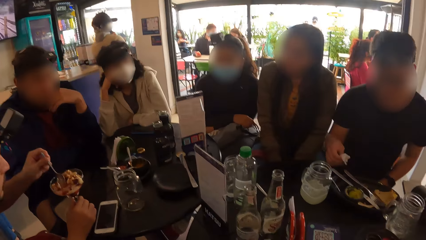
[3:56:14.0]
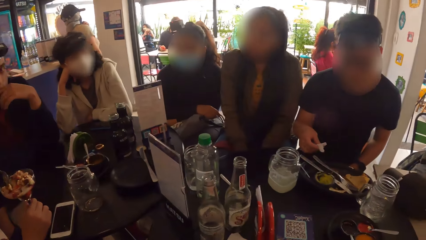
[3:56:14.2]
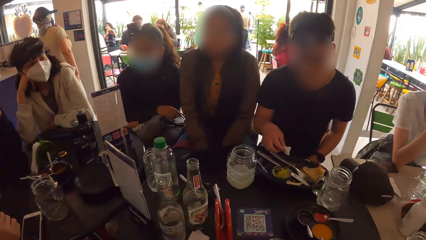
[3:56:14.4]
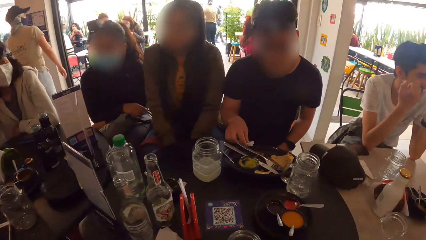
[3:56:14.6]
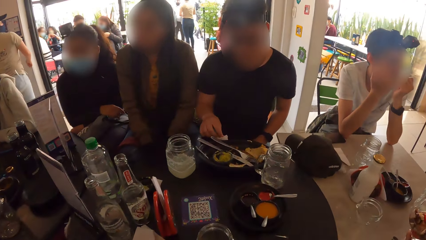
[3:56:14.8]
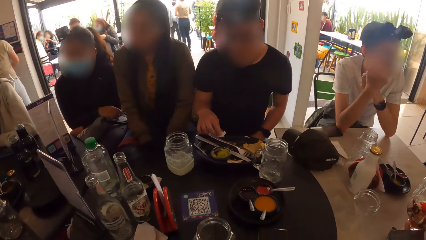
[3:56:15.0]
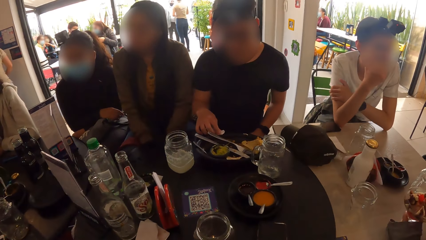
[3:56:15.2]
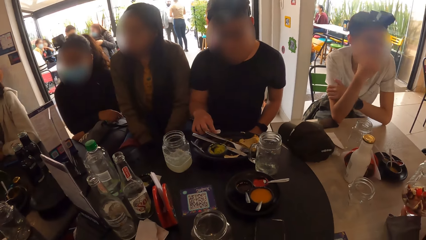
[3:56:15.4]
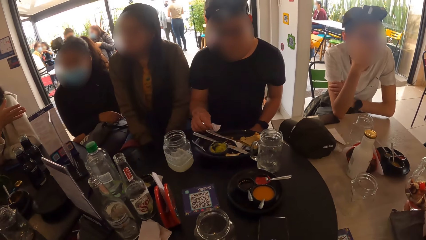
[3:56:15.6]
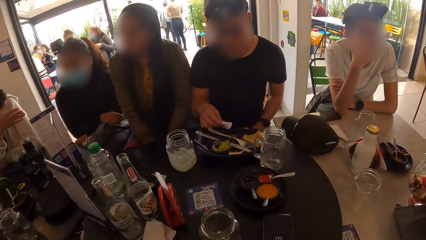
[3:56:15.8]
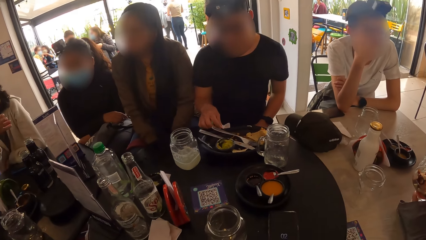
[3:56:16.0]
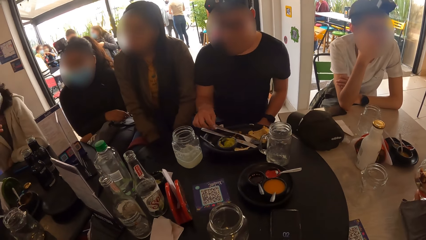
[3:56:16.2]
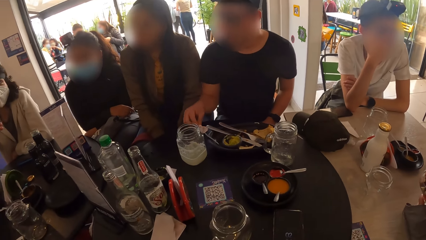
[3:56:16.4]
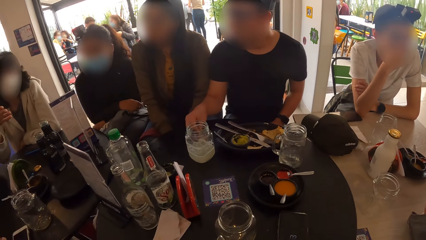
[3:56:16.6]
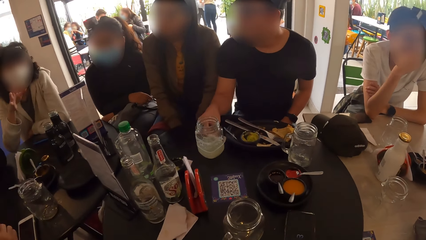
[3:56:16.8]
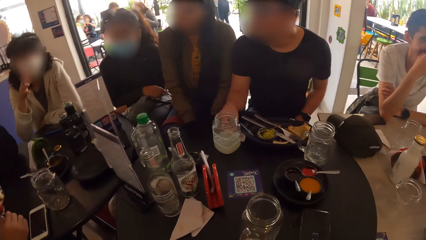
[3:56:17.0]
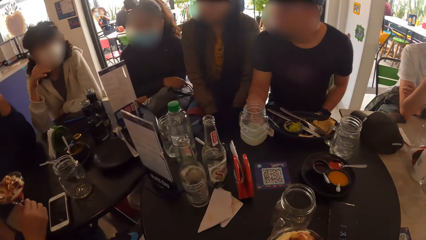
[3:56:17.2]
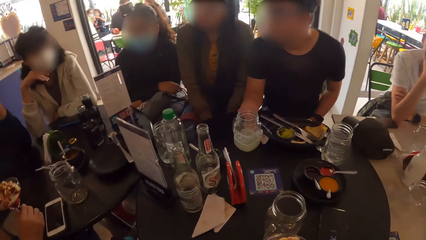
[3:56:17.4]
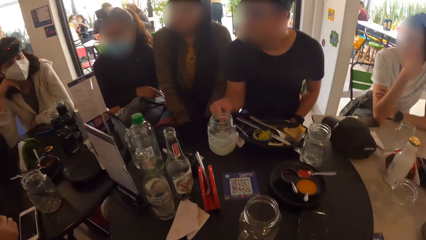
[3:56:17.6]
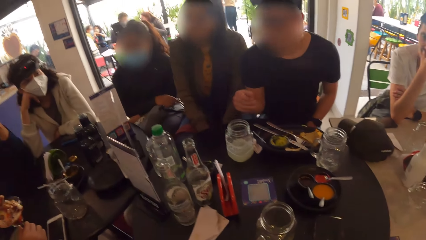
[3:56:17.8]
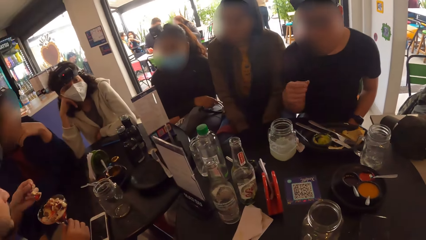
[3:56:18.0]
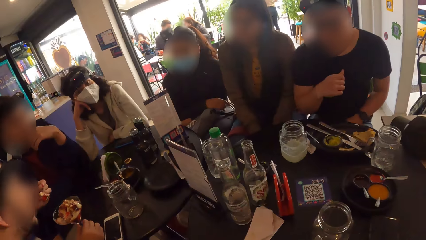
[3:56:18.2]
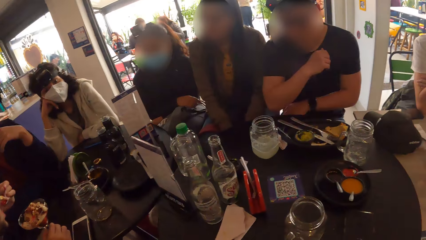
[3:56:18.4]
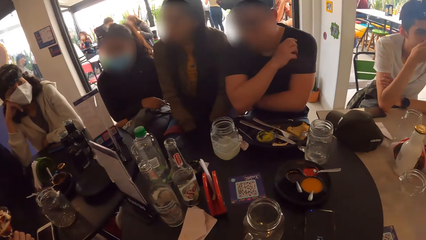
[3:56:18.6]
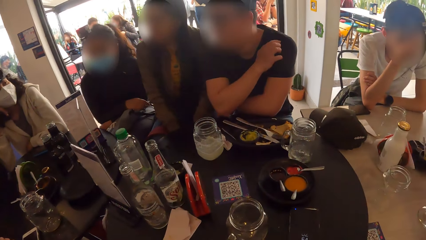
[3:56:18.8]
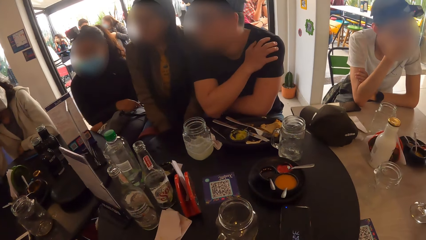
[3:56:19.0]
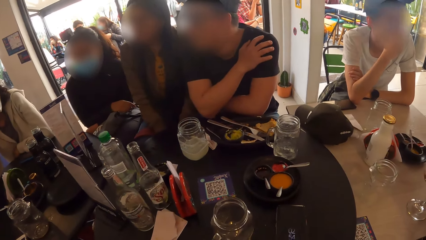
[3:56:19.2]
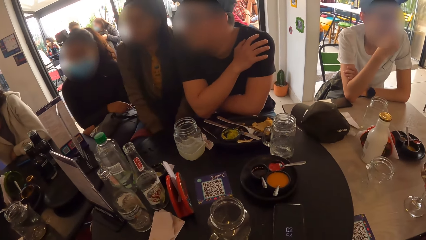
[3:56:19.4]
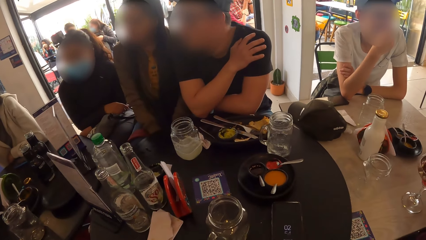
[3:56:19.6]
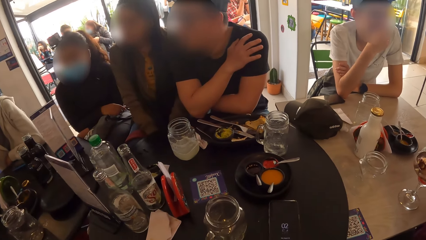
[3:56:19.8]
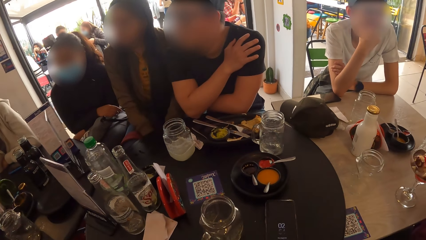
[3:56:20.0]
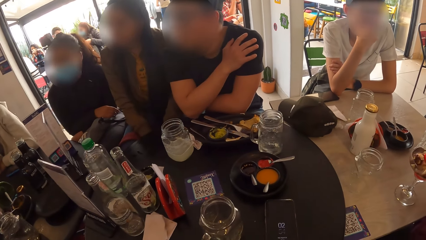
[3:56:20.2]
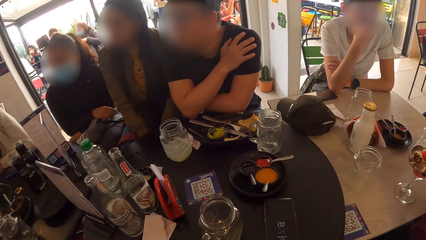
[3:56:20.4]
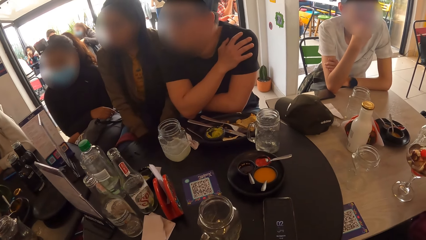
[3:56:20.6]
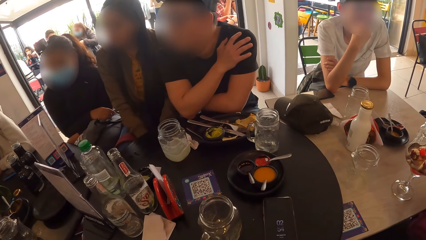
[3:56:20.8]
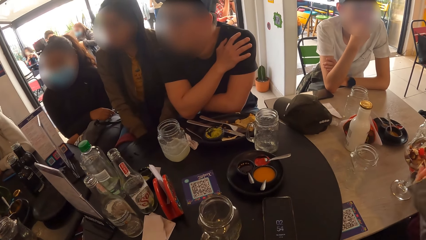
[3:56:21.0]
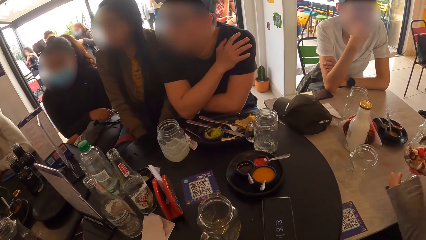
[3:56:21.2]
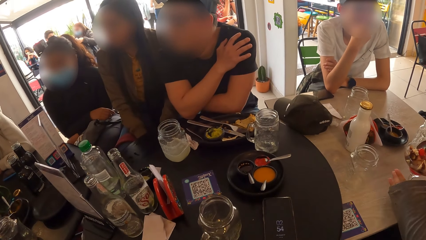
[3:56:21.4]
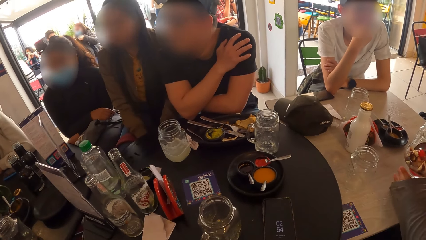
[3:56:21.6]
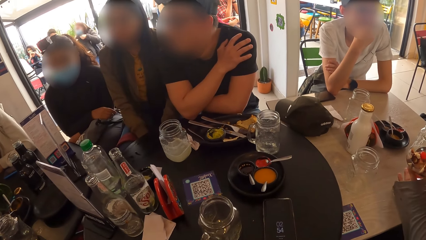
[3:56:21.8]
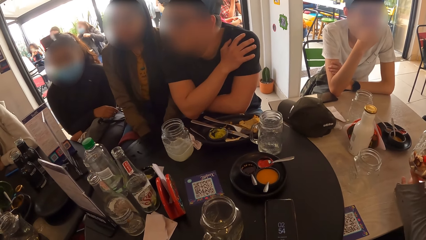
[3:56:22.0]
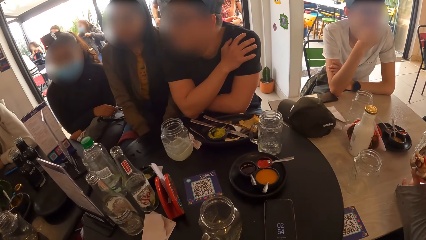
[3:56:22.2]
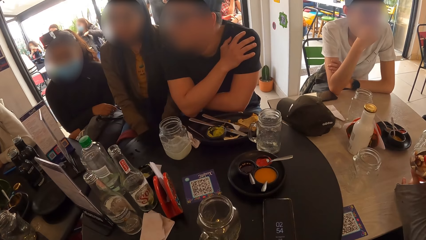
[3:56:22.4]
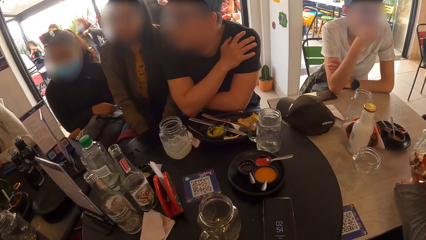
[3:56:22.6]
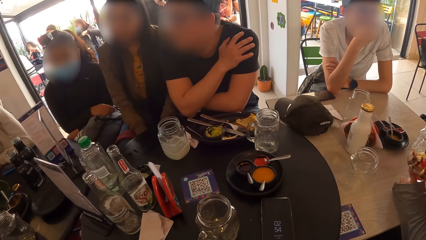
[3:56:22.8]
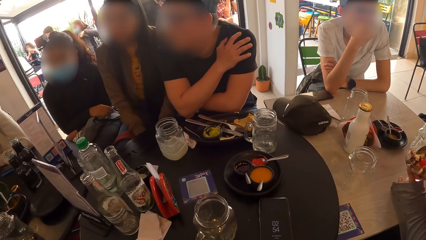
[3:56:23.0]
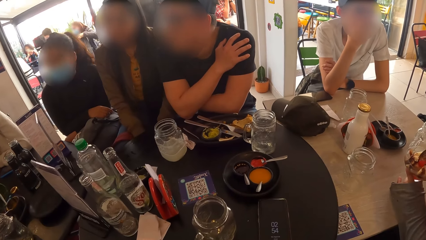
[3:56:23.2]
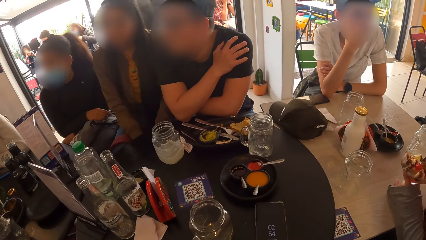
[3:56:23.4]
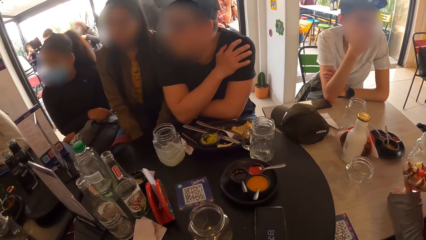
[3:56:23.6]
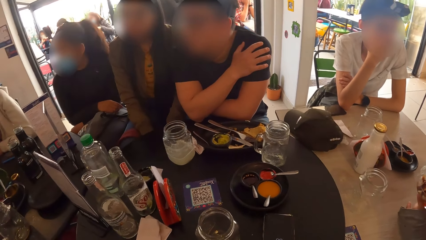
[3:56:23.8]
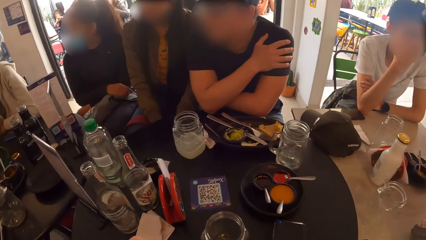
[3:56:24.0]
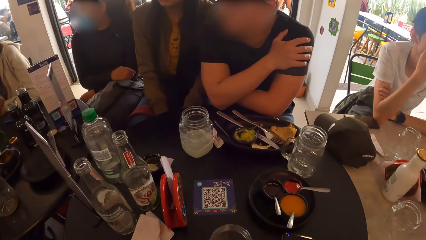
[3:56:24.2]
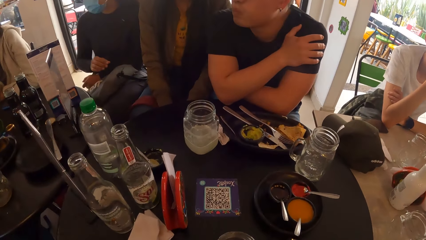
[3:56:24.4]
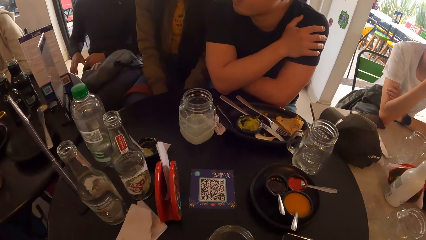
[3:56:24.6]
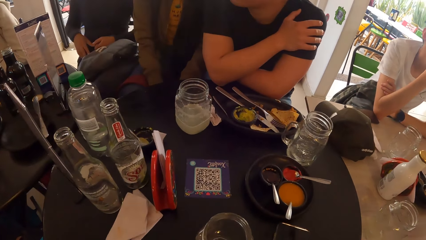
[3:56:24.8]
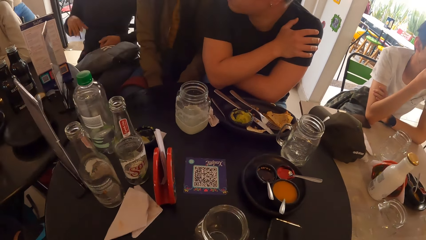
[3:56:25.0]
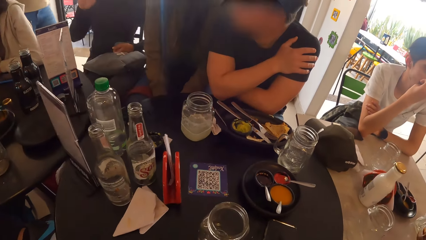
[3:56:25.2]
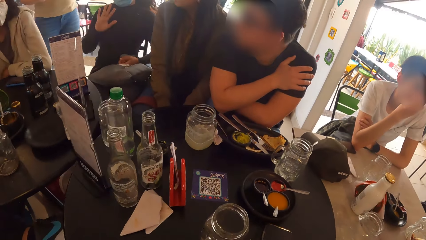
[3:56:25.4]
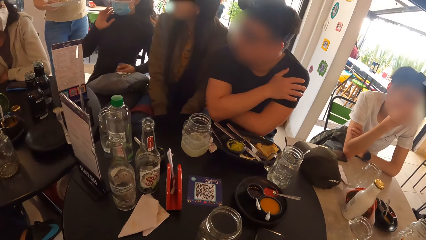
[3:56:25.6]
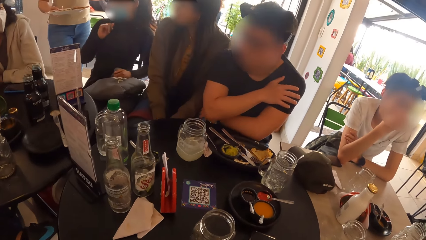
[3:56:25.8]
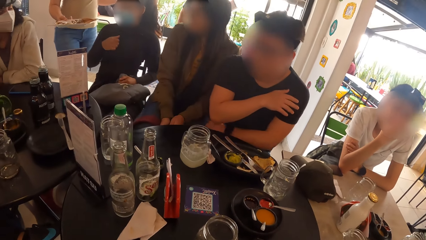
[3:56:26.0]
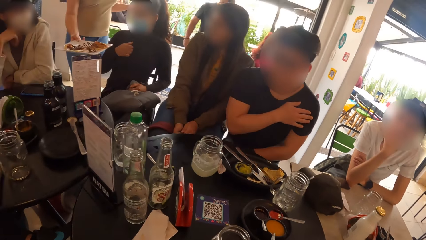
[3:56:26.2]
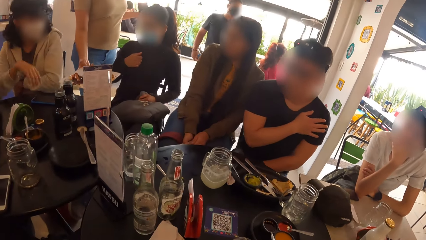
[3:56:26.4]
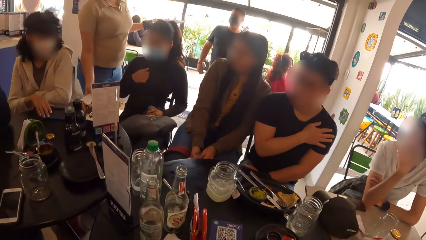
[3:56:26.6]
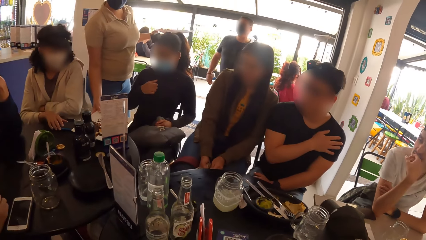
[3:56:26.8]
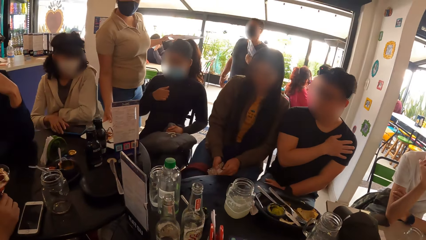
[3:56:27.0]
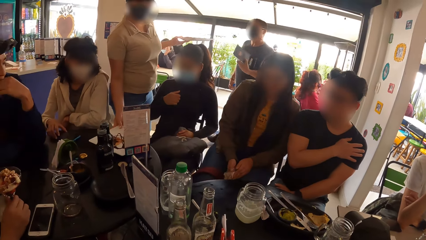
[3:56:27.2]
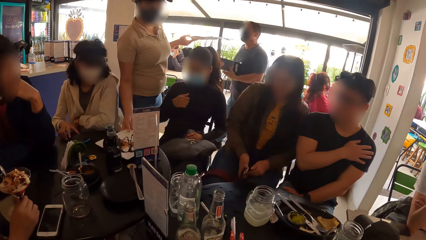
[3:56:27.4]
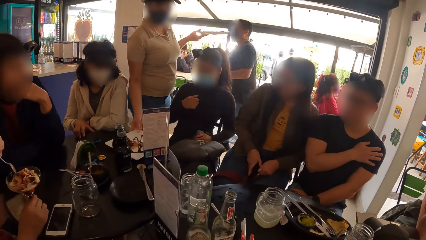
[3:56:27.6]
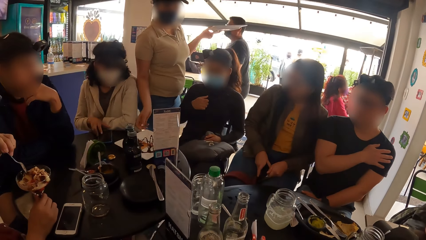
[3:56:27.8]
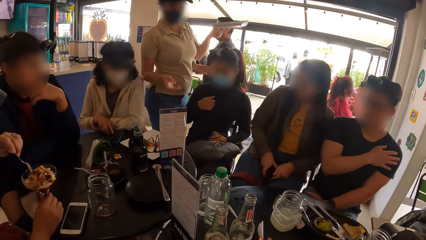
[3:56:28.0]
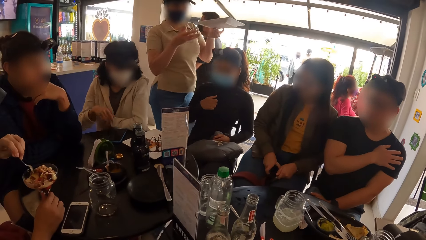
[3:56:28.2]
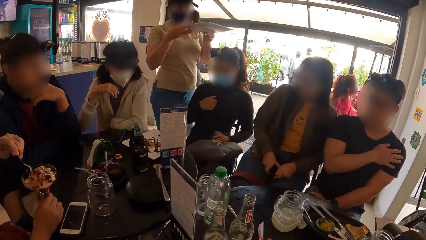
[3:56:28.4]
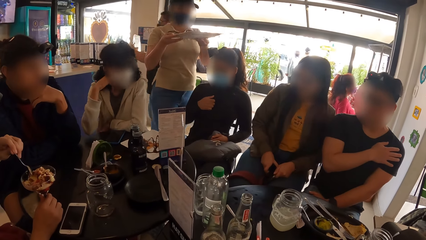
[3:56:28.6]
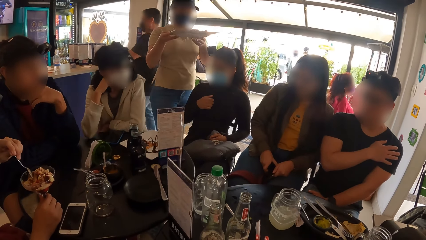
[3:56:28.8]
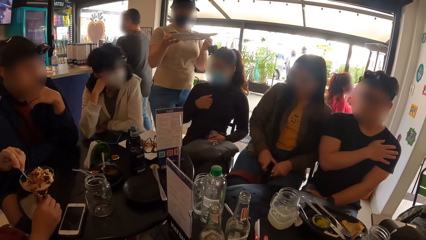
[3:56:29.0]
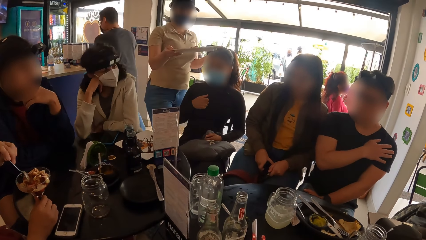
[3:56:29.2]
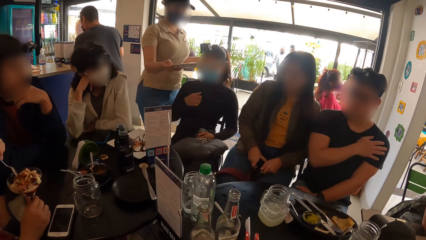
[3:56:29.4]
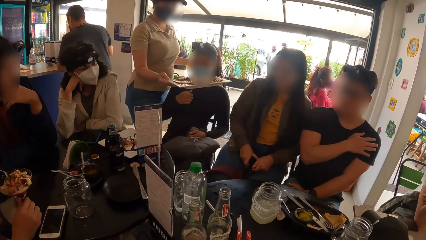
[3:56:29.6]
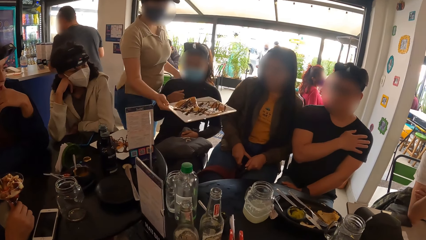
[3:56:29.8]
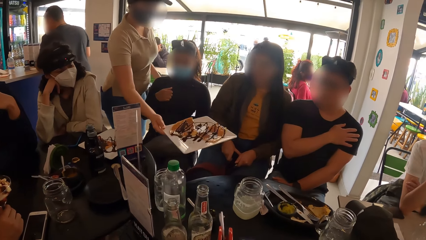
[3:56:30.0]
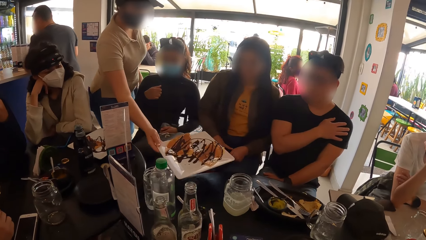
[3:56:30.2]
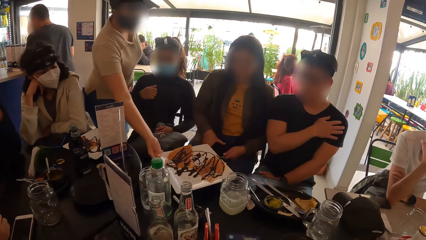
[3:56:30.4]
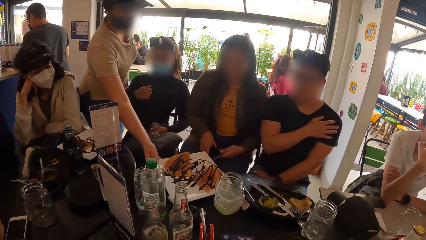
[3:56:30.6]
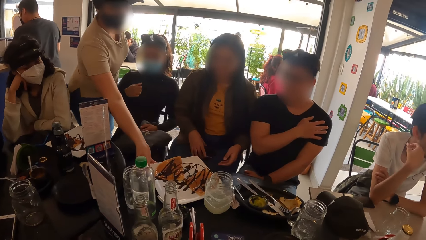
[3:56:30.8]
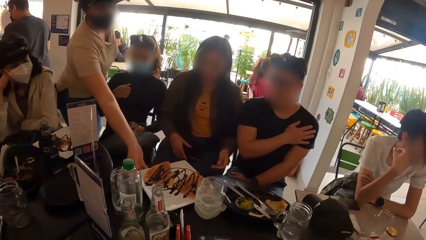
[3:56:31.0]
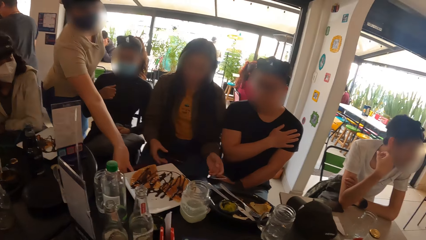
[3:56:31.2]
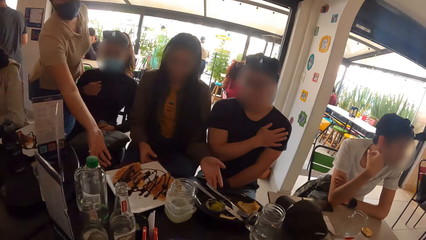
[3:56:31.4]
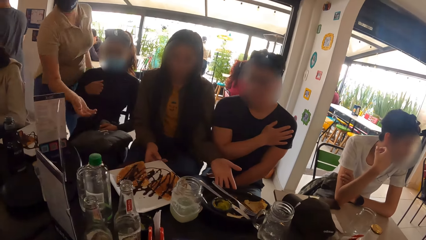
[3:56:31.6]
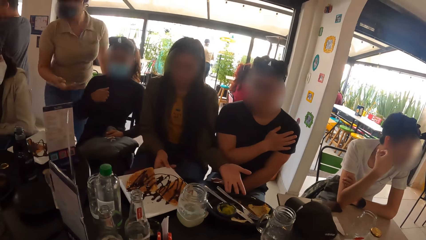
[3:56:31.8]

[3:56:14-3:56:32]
The third woman gestures with her right hand. A person puts the napkin on the table. The second woman holds the sundae cup with her left hand. The fourth woman gestures with her right hand. Another waitress places two plates of pie on the table in both hands. The third woman moves her phone on the table with her right hand and puts her head on her right hand. The second waitress puts a plate on the table.
